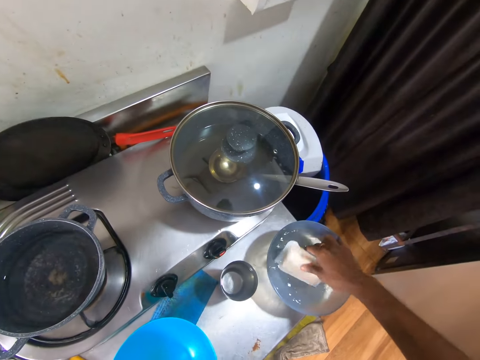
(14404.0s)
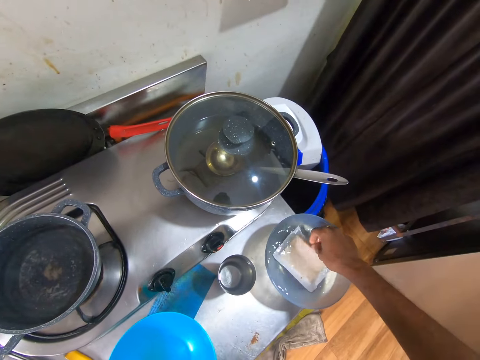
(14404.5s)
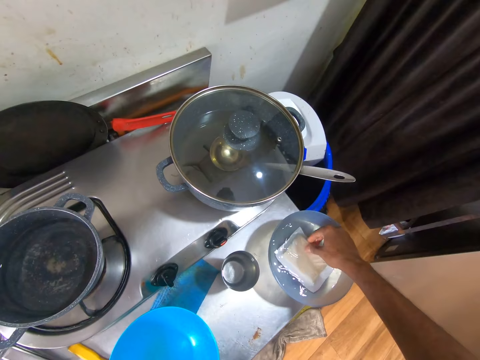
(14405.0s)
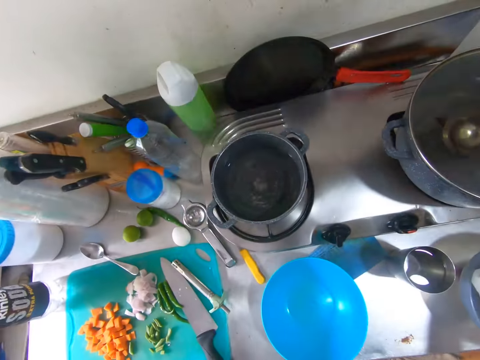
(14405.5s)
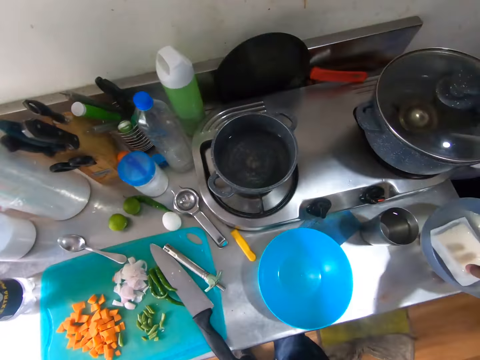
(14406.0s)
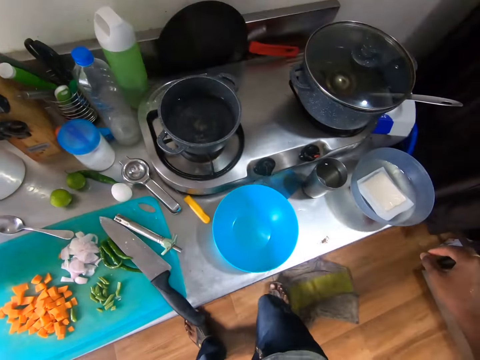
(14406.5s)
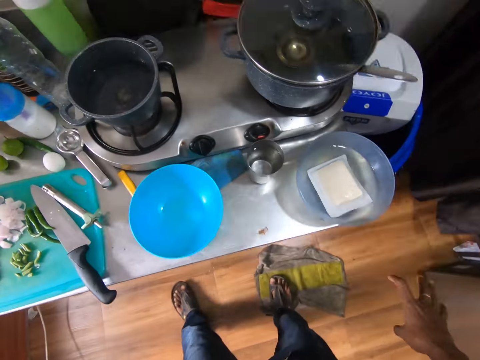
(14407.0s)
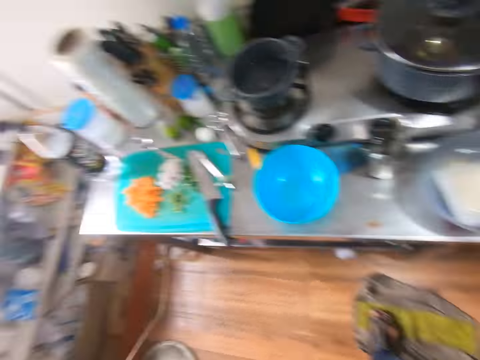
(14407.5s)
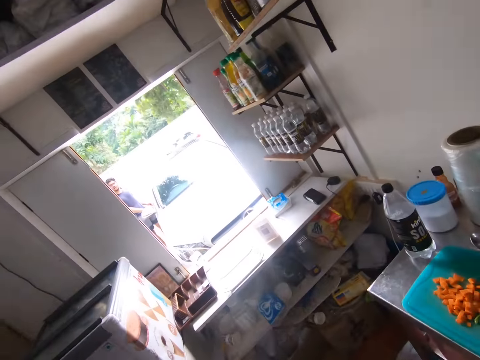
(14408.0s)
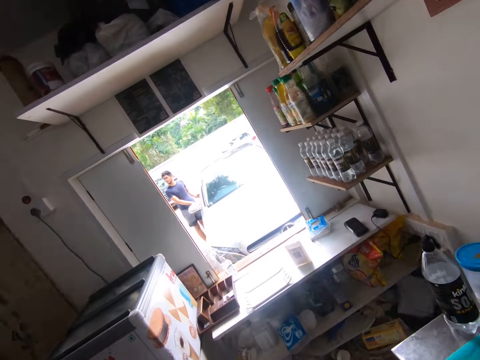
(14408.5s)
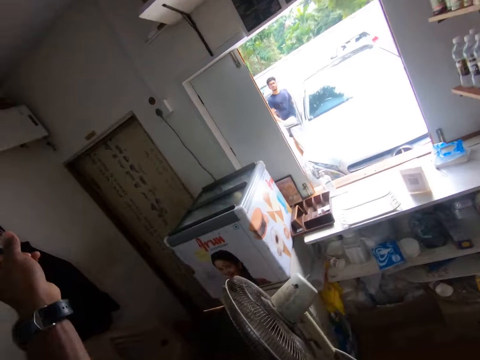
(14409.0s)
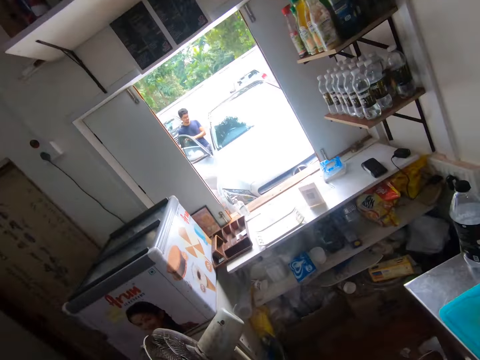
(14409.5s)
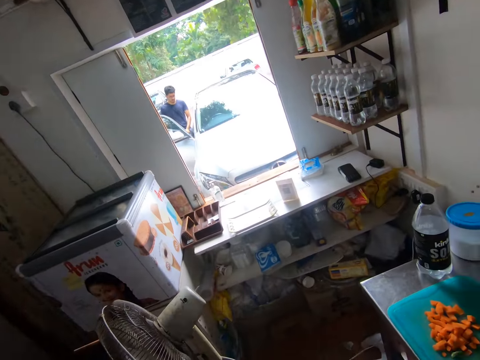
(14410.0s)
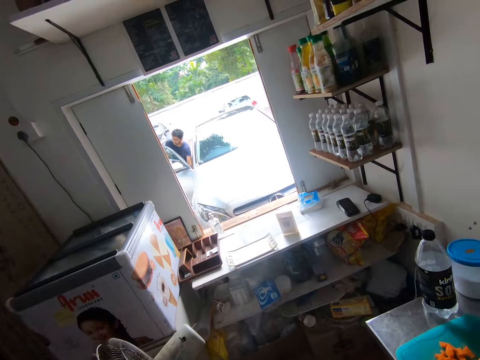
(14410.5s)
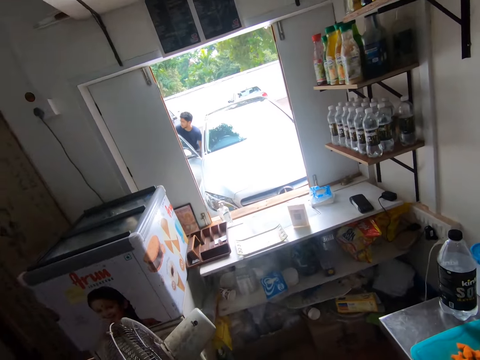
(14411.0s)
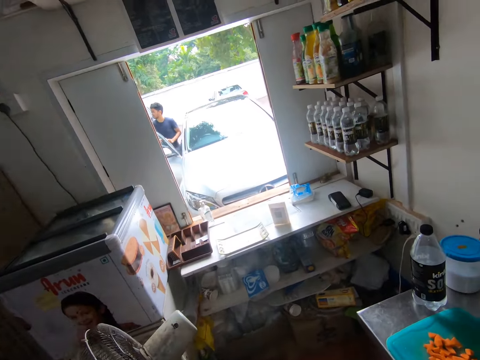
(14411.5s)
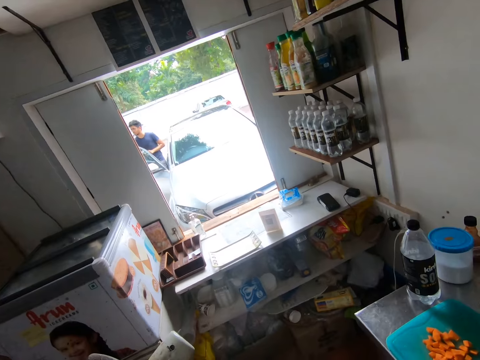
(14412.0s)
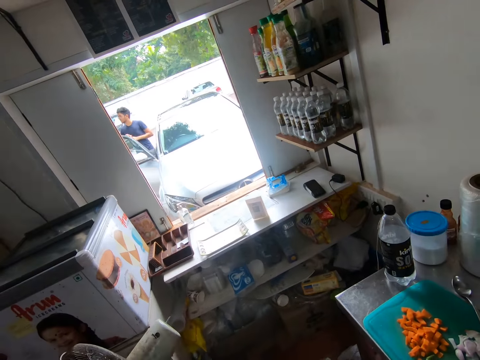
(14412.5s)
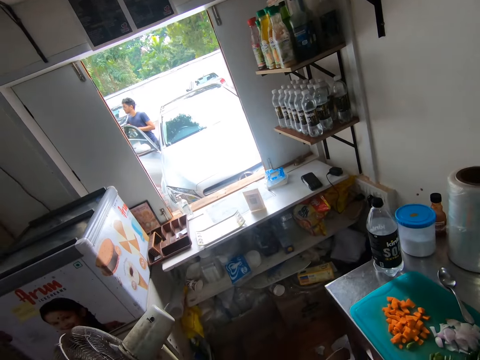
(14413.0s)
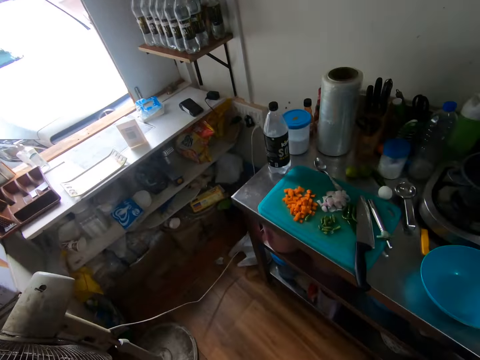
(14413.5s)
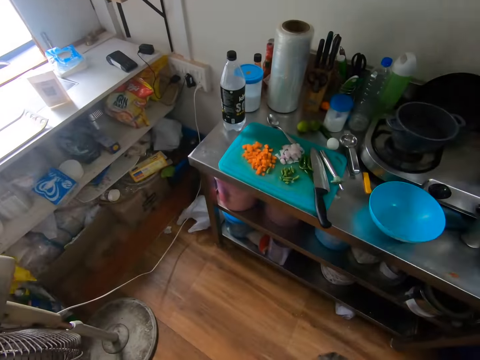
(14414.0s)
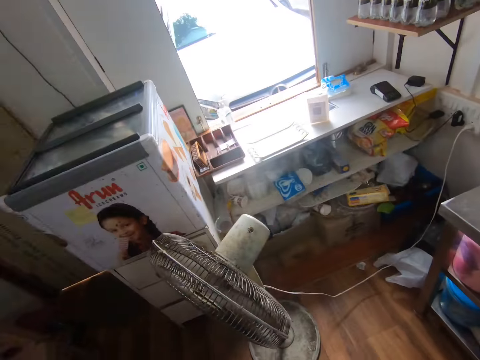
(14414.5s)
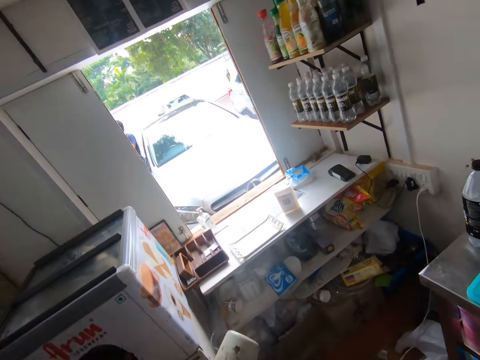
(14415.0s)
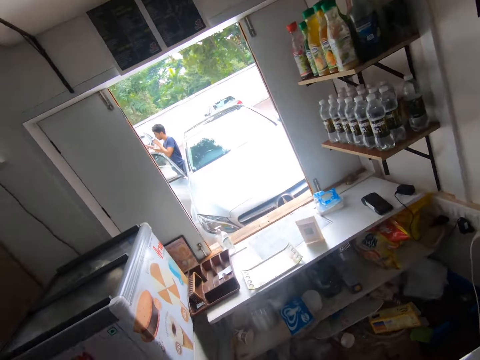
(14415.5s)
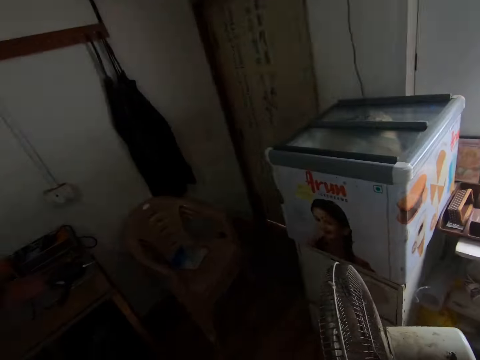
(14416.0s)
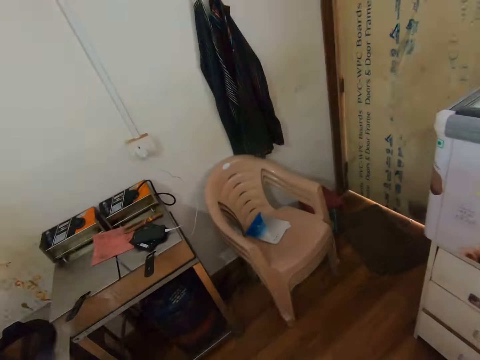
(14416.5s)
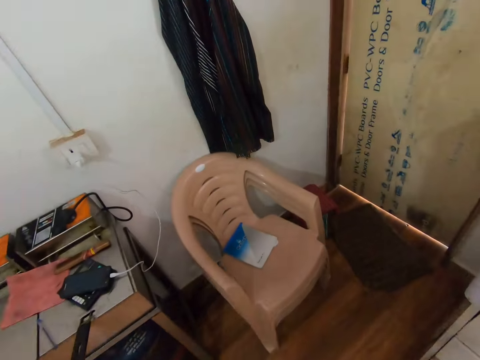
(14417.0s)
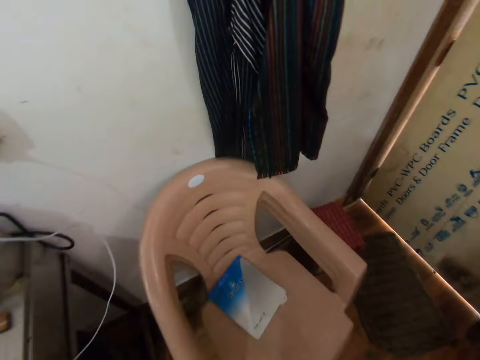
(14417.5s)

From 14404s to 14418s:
The camera wearer looks around. A man opens a car door with his right hand. The camera wearer looks around. The man picks a bottle from the car with his left hand. The camera wearer looks around. He opens the bottle with his right hand. He looks around. He turns around.

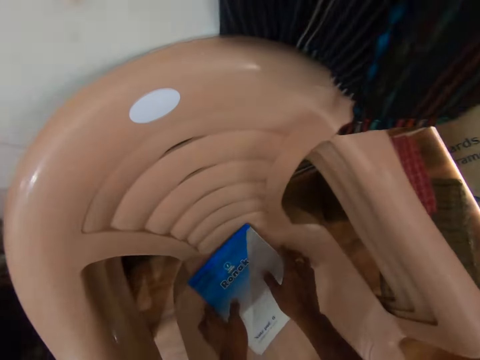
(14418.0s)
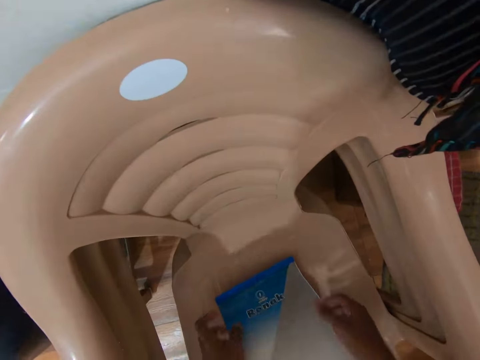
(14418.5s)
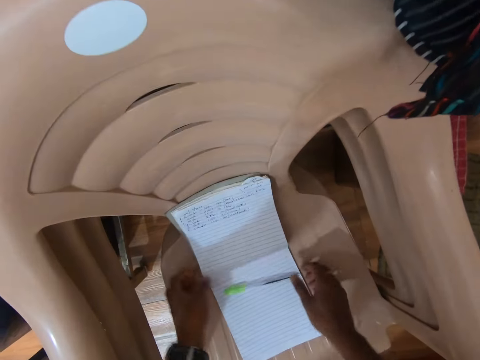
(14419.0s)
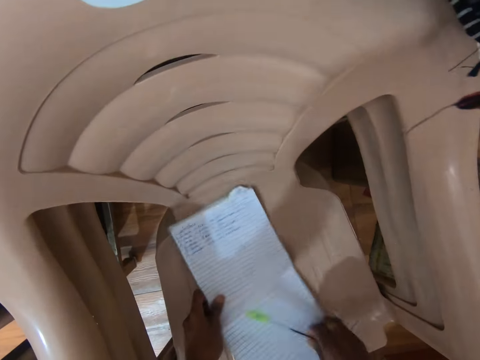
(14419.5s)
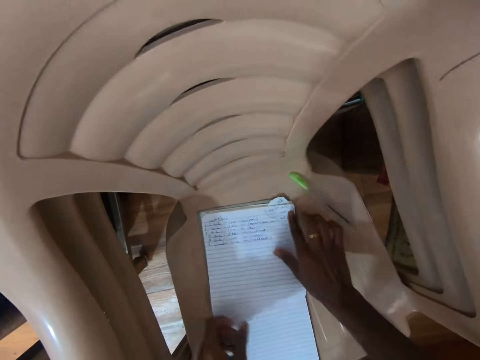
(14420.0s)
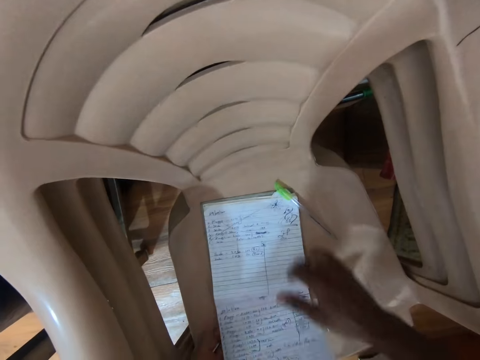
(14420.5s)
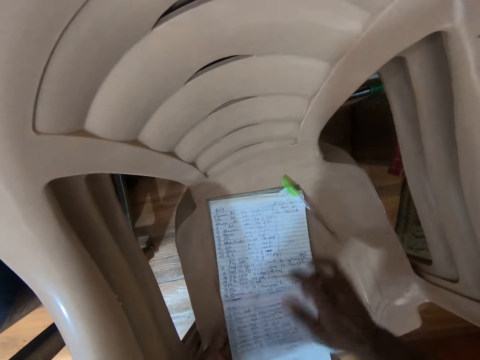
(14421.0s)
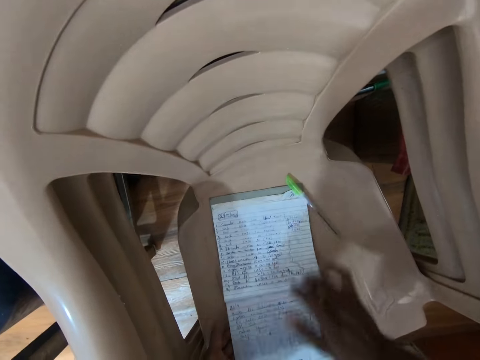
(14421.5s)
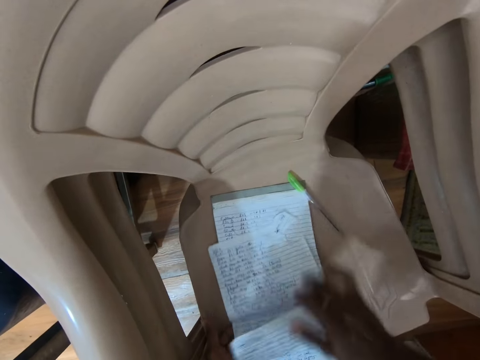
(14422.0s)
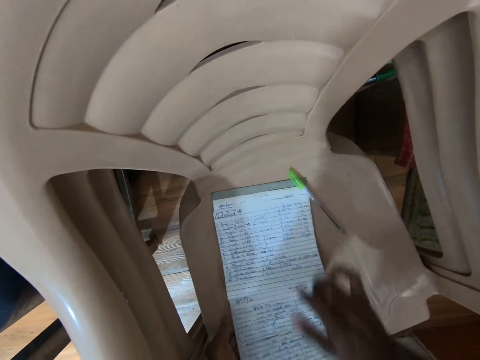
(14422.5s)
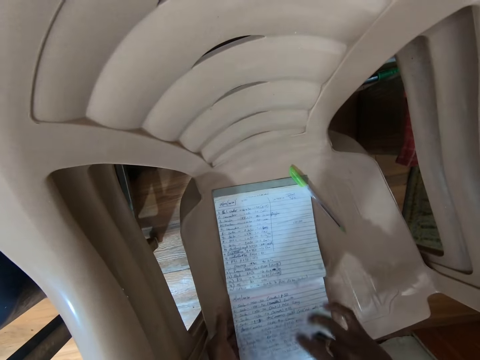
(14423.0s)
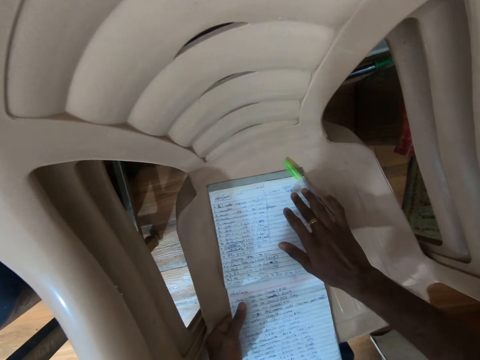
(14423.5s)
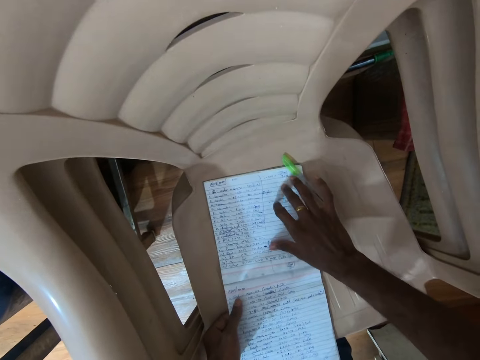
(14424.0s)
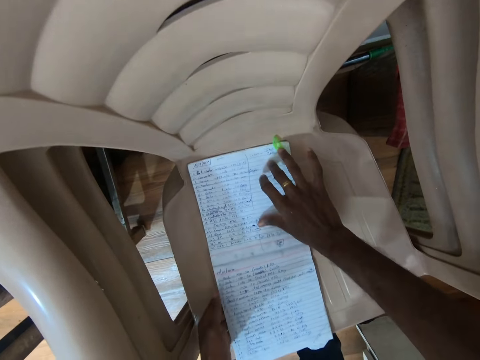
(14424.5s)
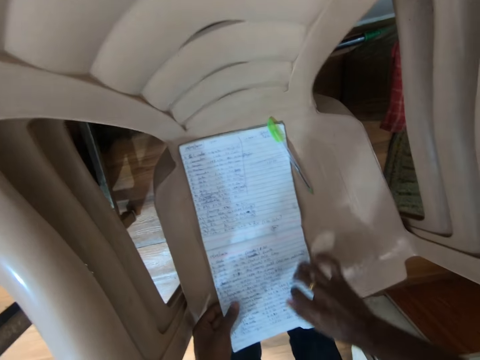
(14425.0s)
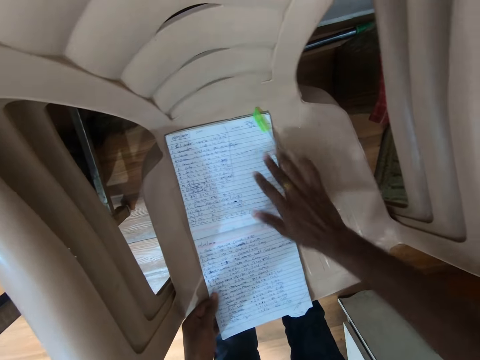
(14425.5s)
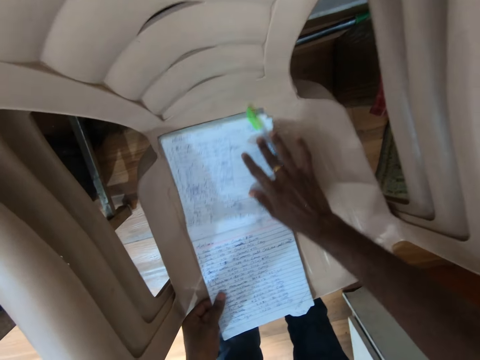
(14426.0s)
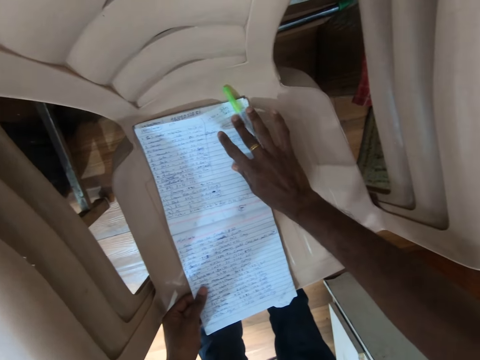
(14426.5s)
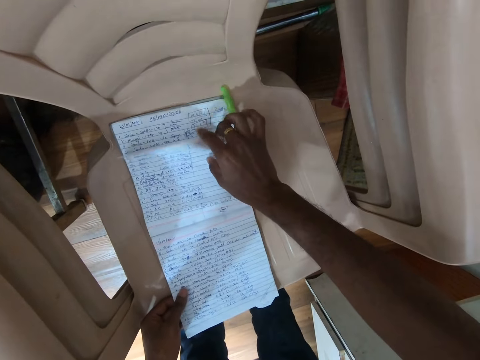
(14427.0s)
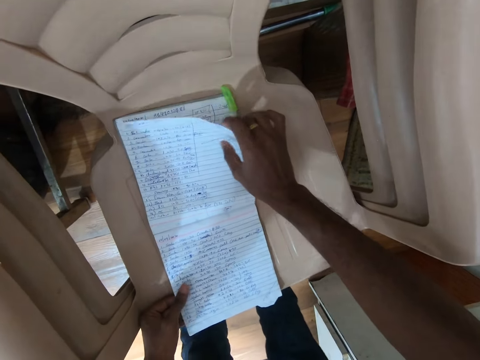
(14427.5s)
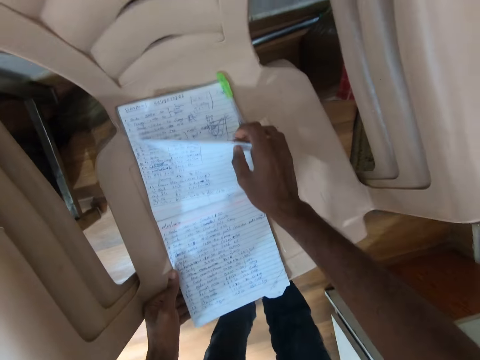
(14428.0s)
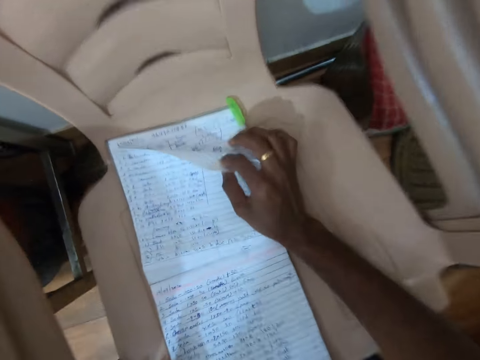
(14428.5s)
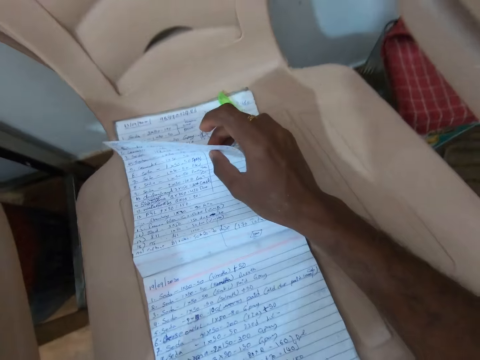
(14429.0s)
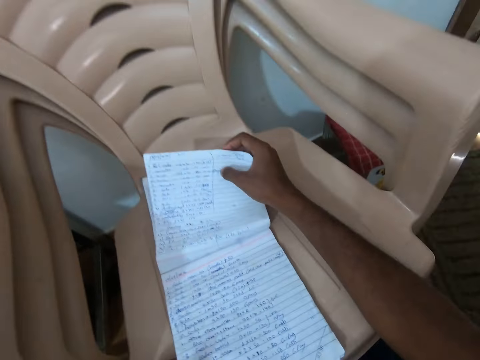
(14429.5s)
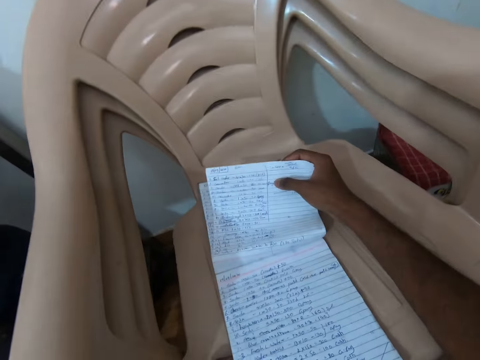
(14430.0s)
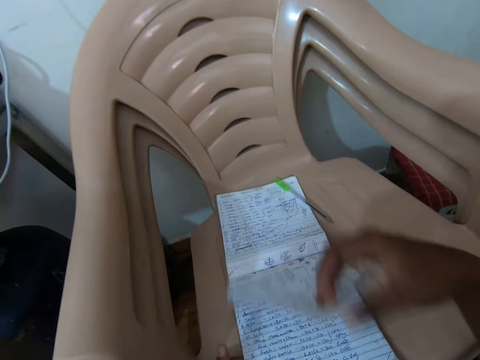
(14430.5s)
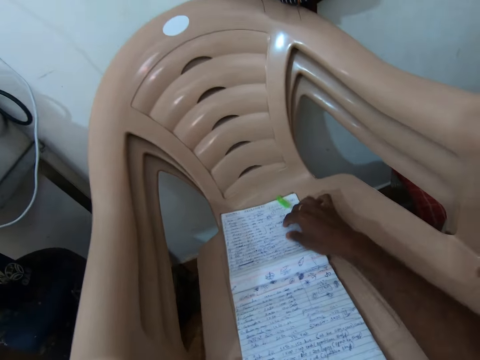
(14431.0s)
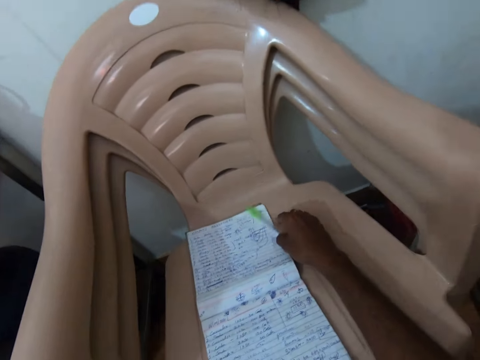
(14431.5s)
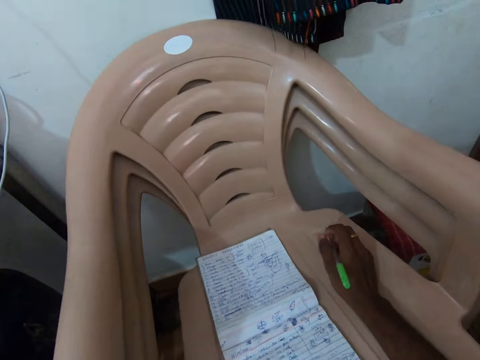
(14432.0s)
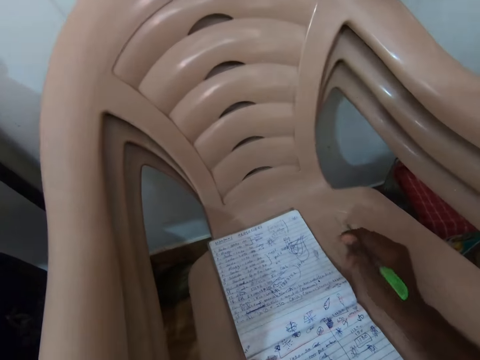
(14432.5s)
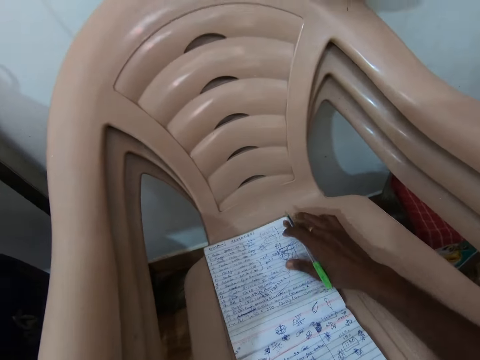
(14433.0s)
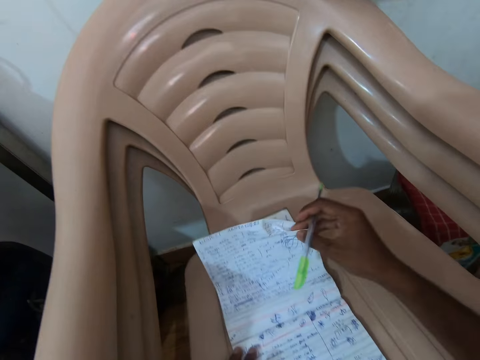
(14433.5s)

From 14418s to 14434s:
The camera wearer opens a jotter or writing pad with both hands. She adjusts the jotter on a chair with both hands. She picks a pen with her right hand from the jotter. She moves the pen. She drops the pen on the chair with her right hand. She flips the pages of the jotter with her right hand. She opens the writing pad. She opens the writing pad again. She holds a page of the jotter with her right hand. She stares at the writing pad. She flips the page with her right hand. She opens the writing pad. She picks the pen from the chair with her right hand. She opens the writing pad.
